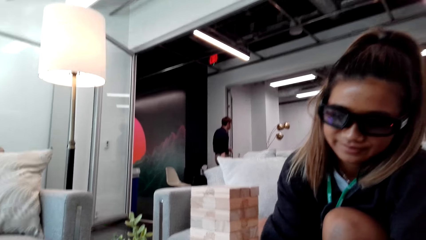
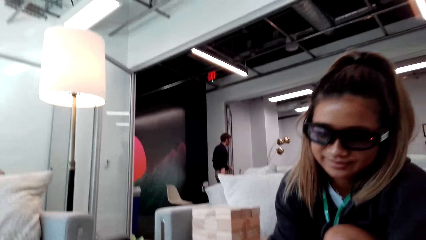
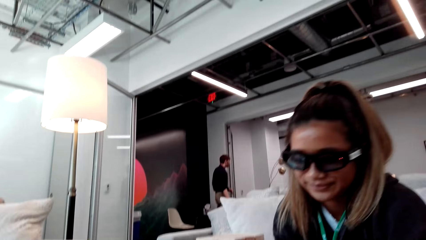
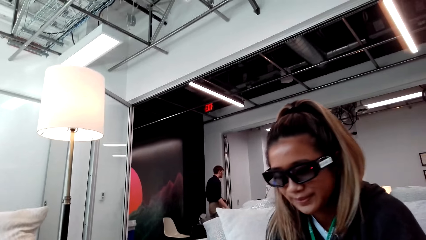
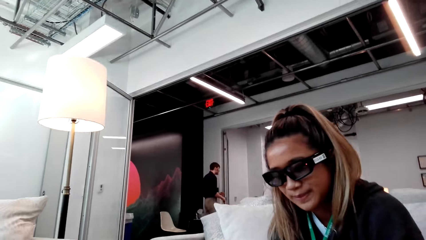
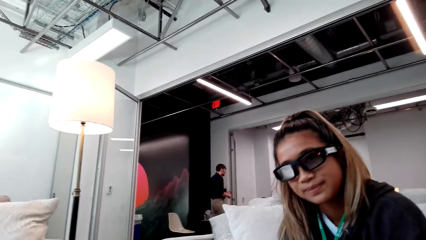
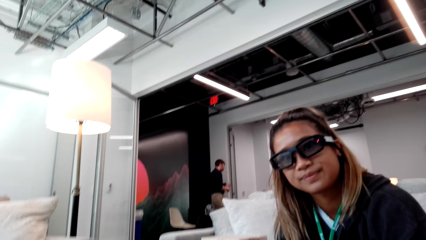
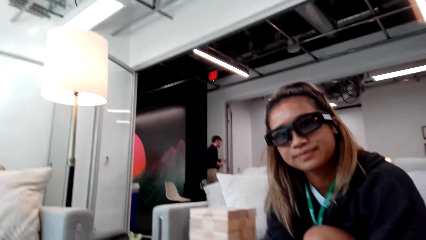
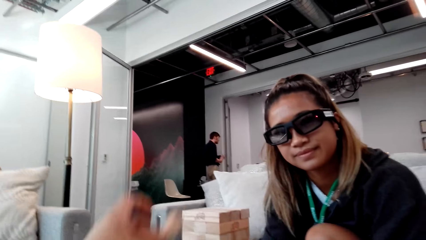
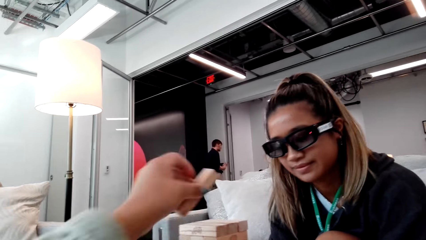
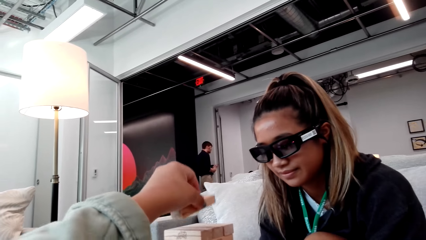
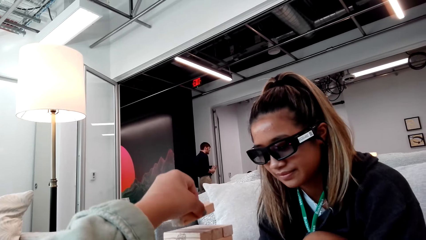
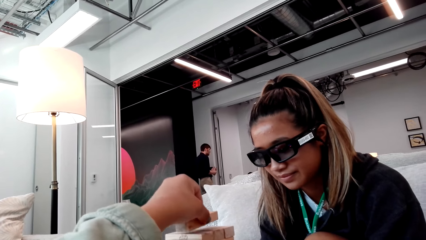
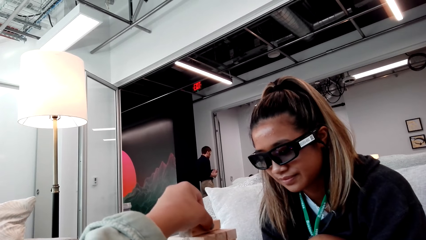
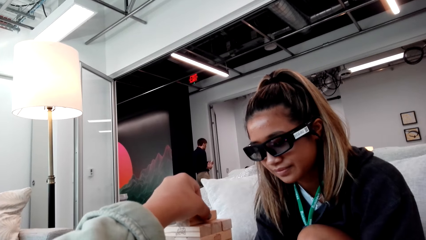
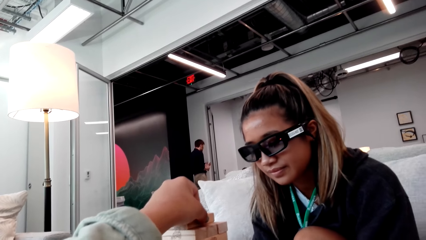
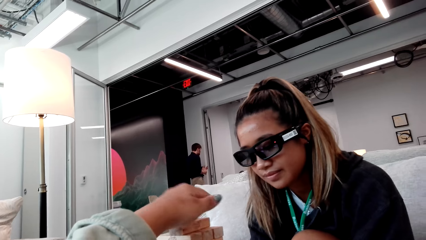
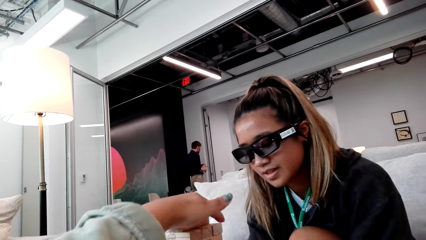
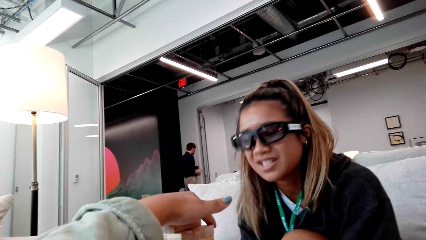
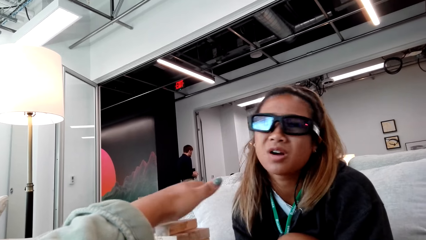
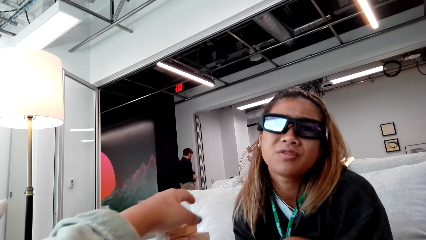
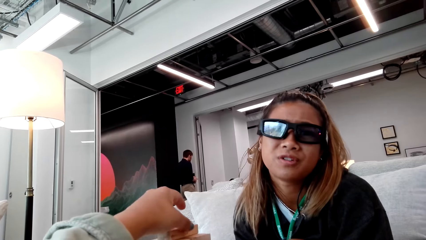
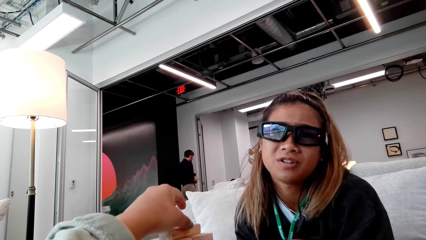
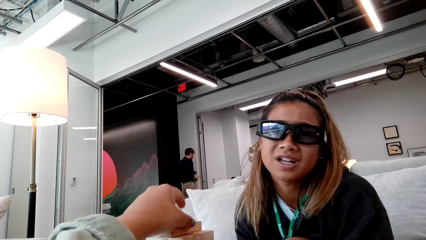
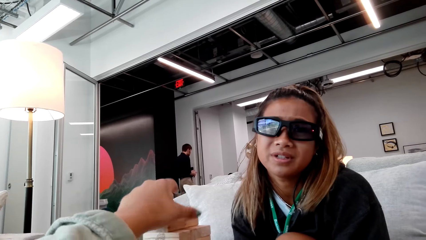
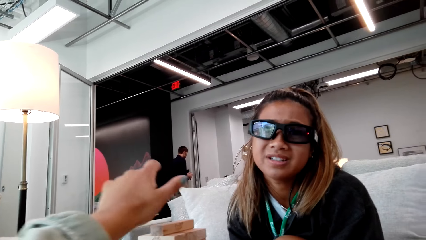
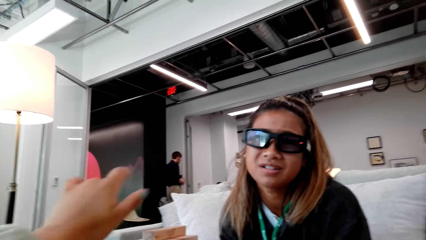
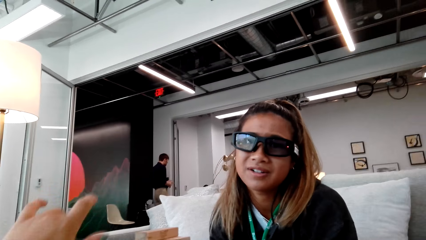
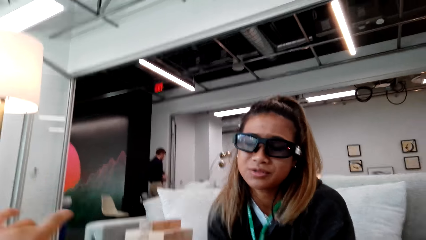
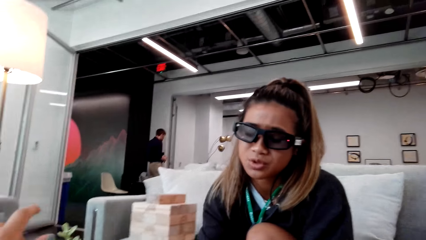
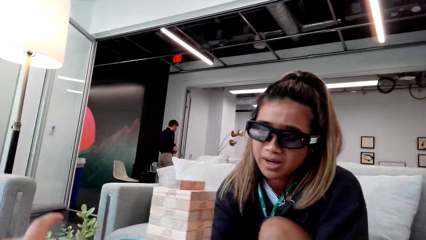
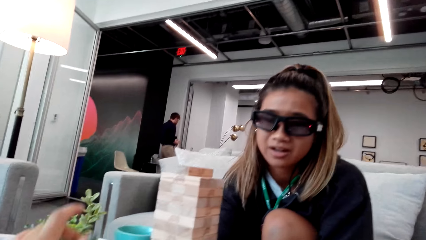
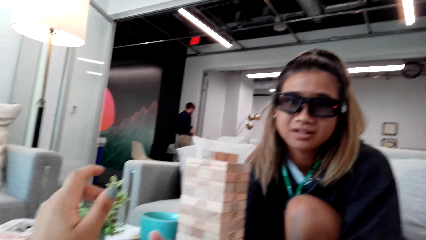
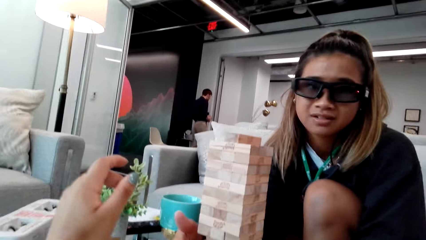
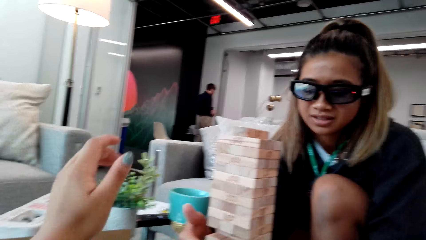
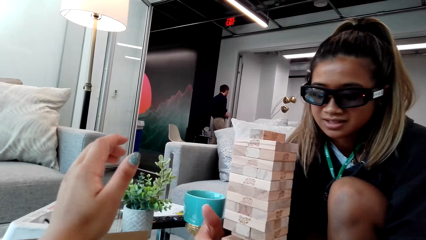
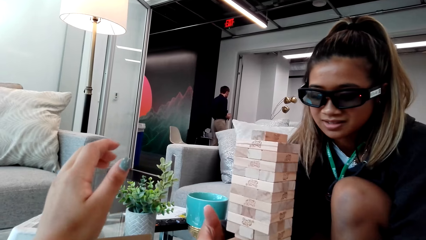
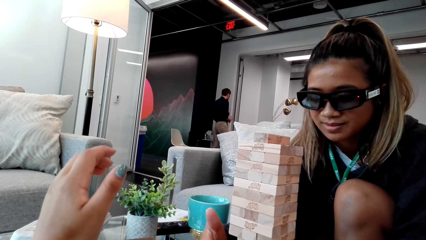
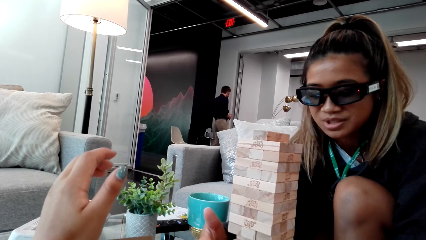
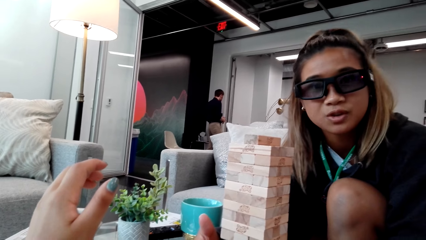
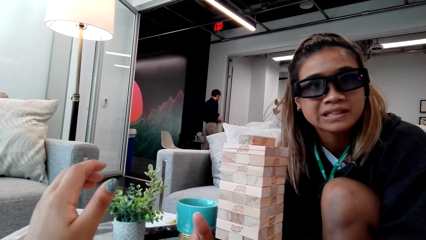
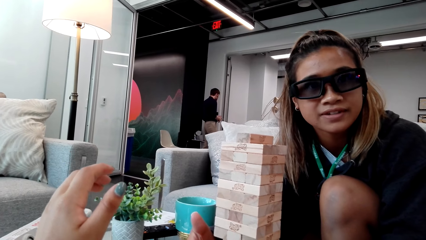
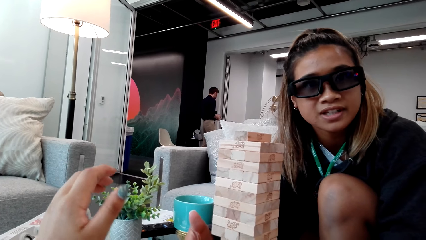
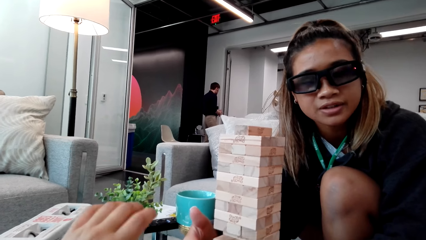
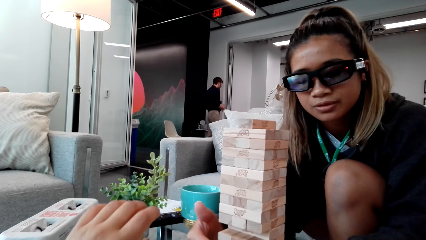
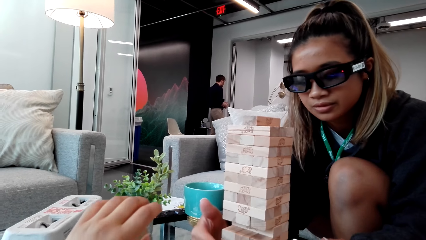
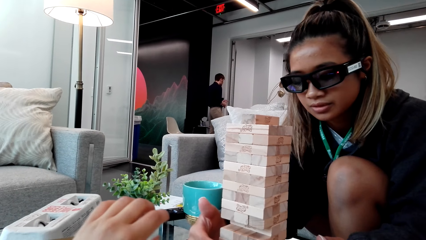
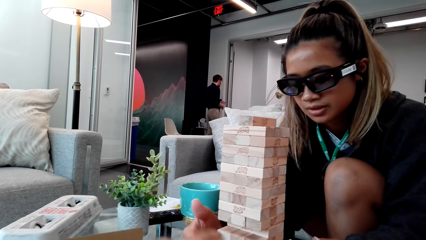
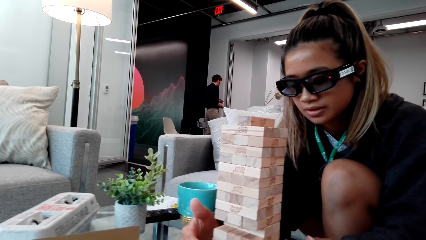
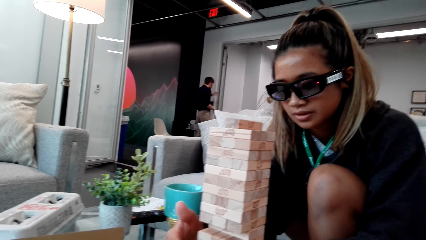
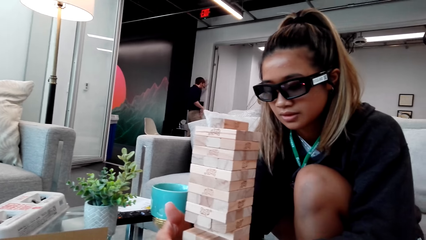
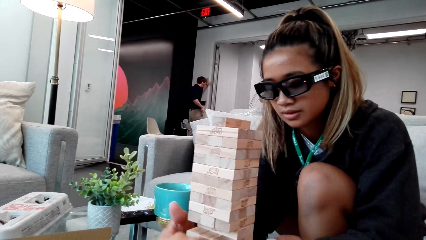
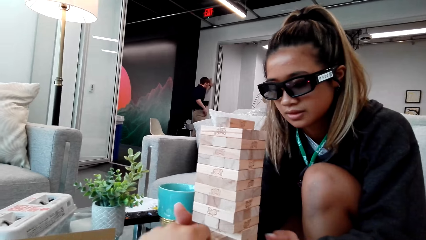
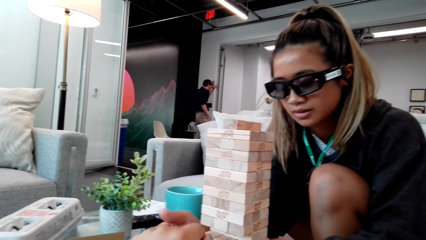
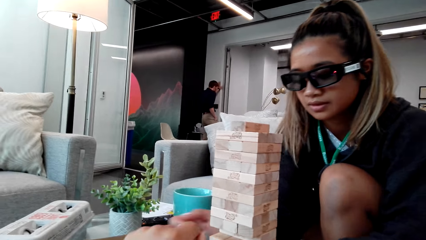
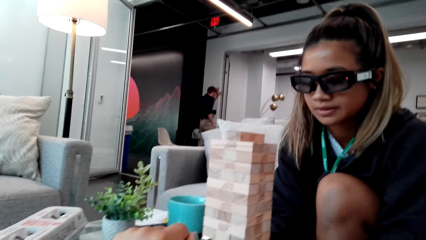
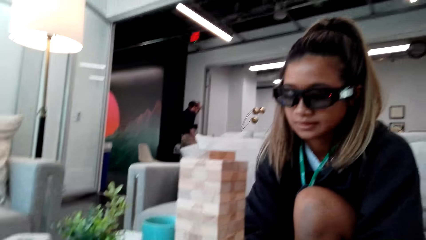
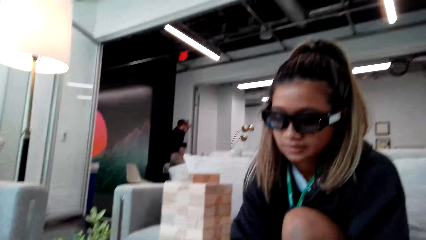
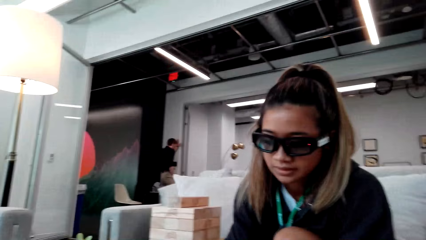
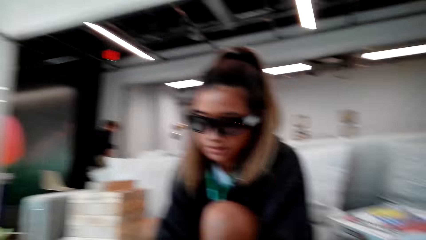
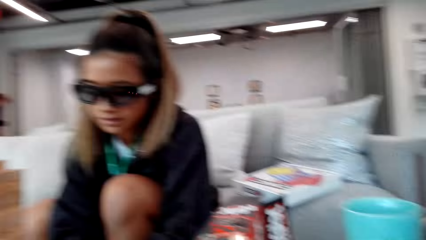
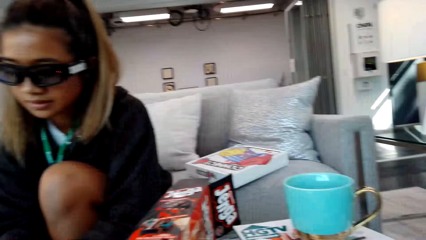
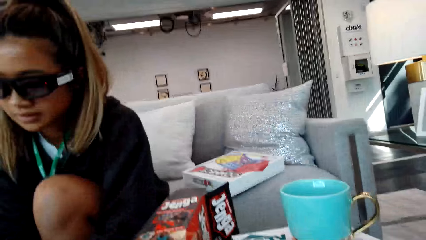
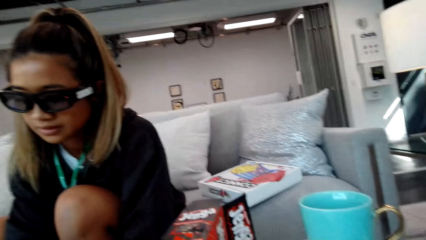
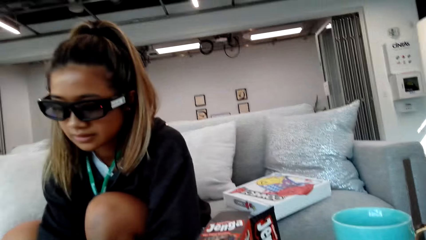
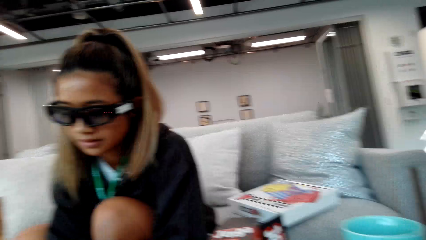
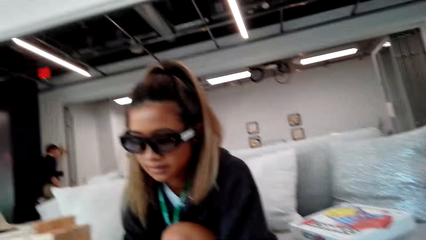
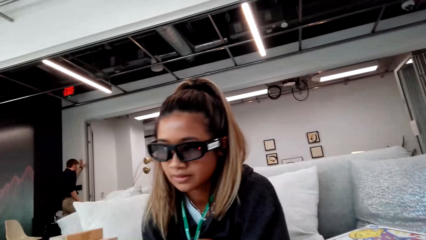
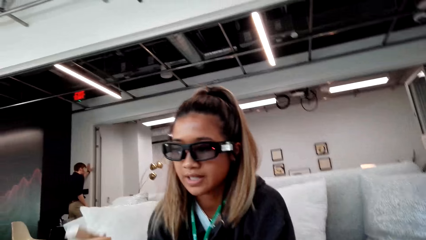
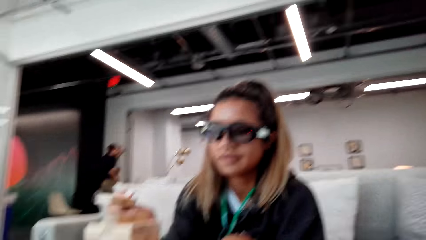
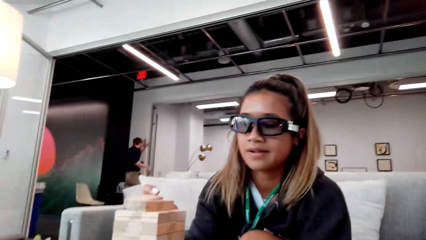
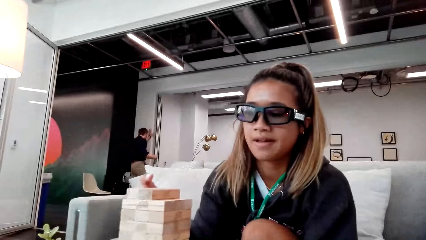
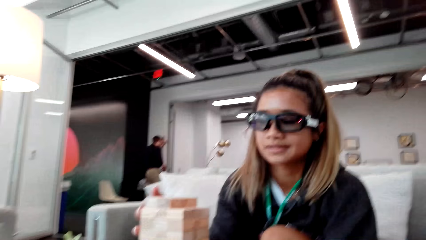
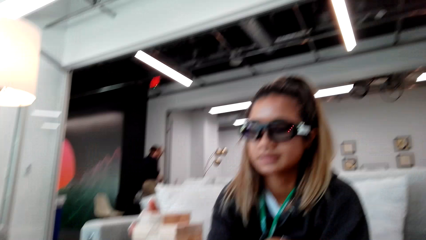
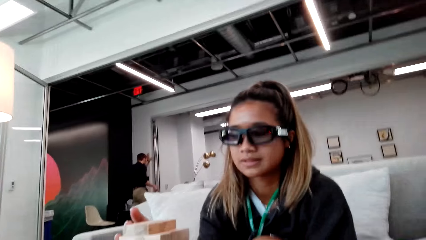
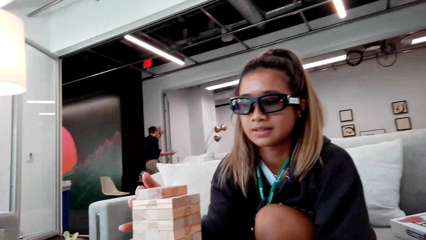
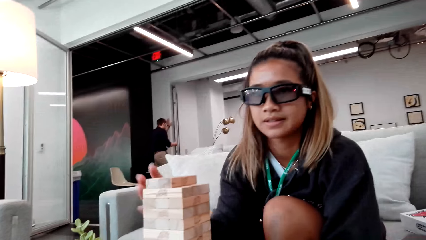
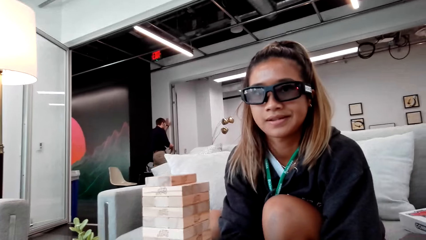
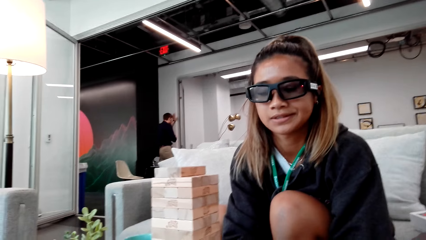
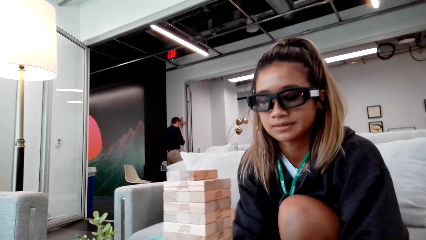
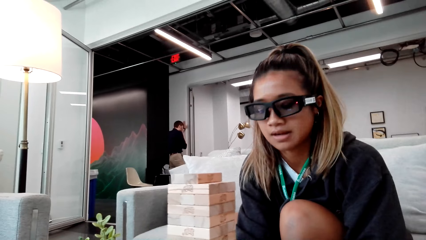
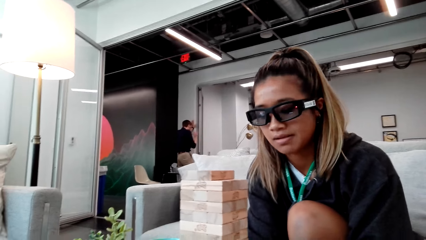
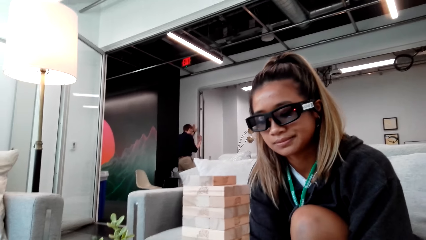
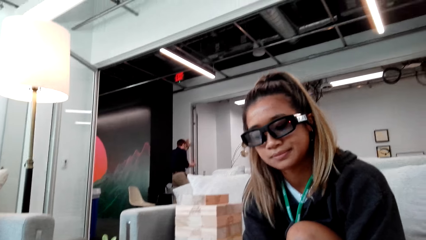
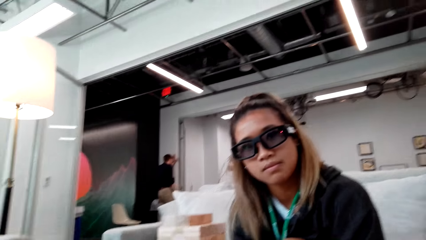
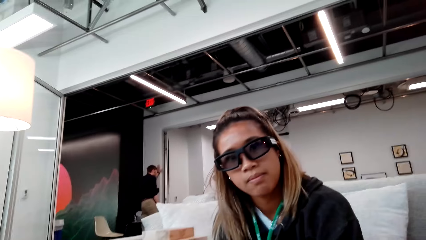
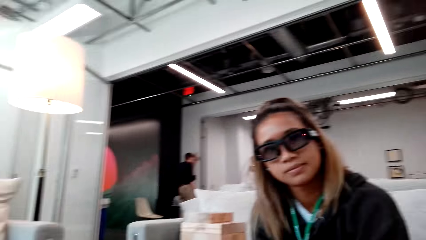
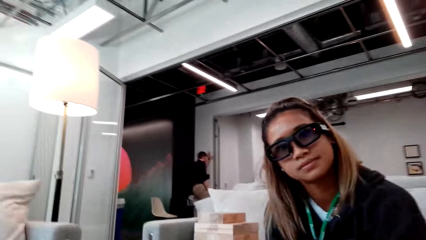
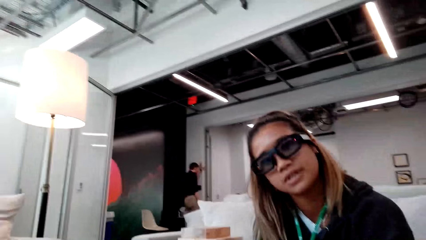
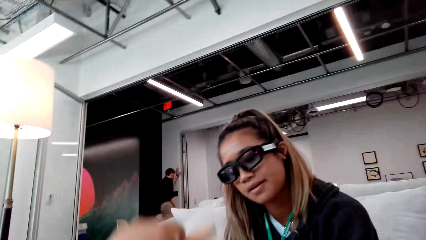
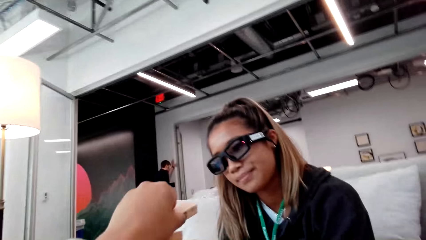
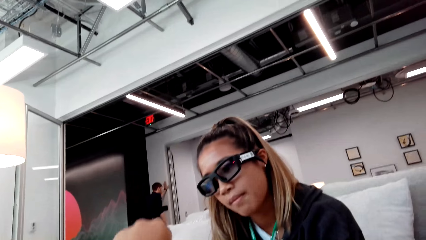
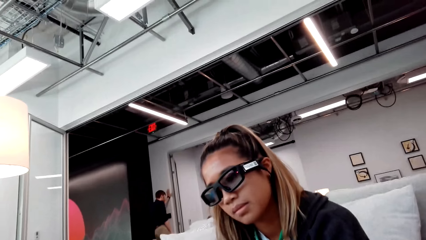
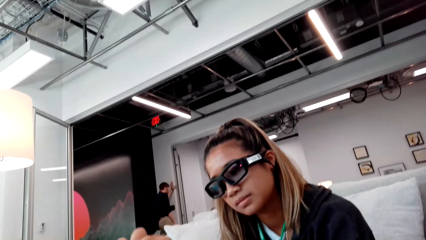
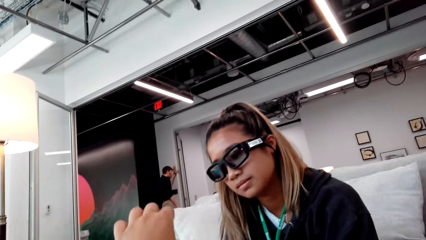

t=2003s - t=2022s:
The camera wearer puts a wooden block on top of others. They talk to a lady.
